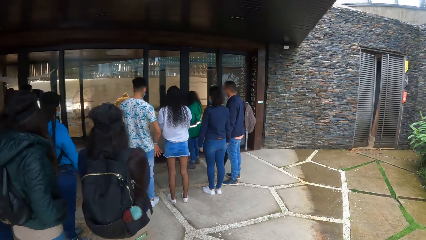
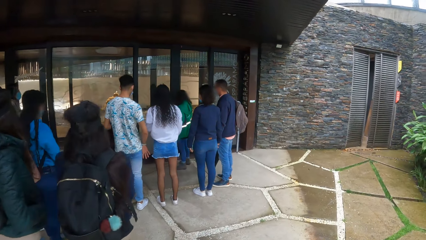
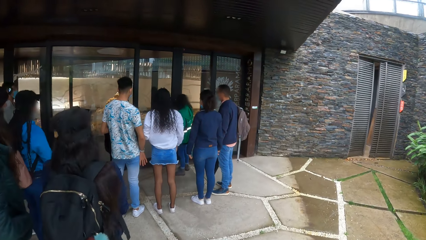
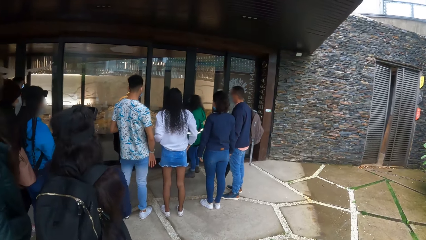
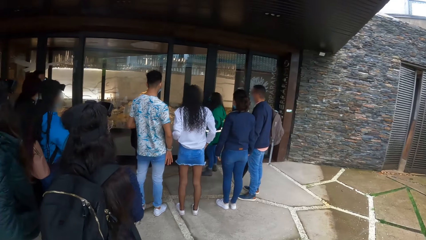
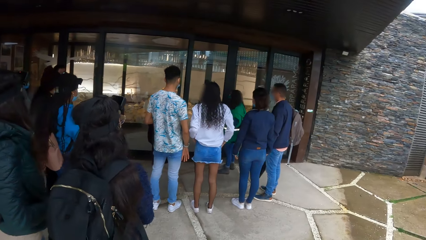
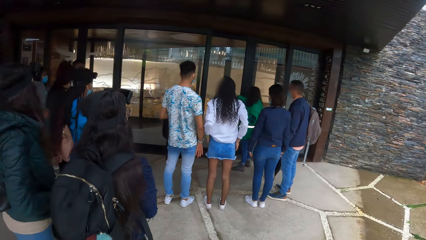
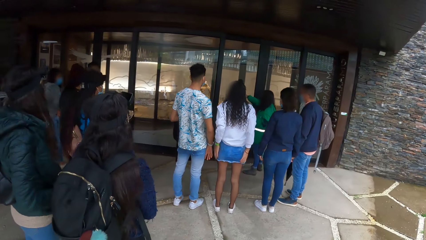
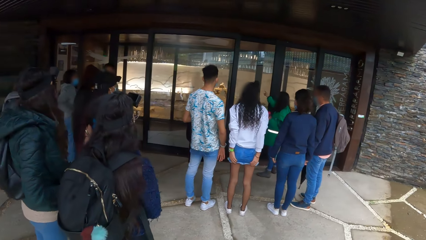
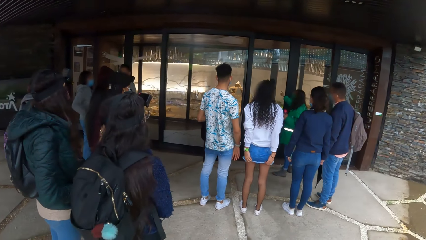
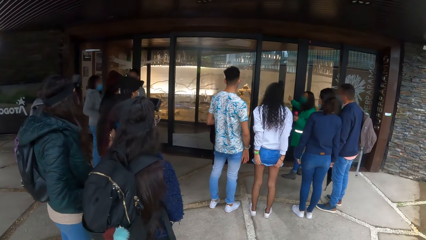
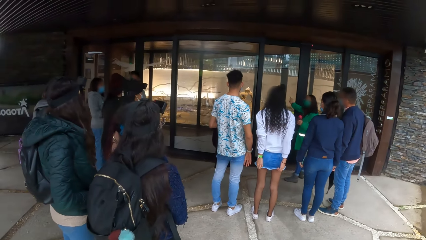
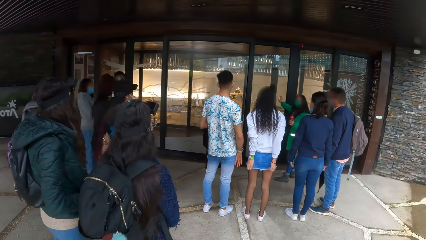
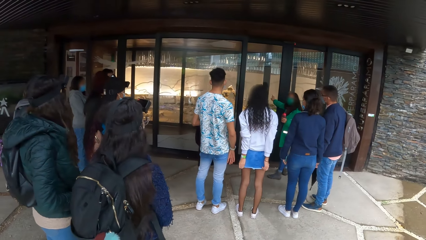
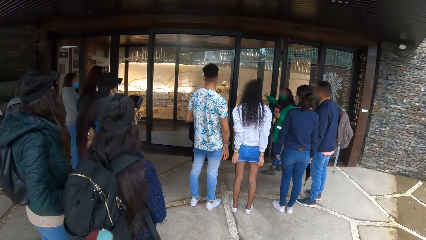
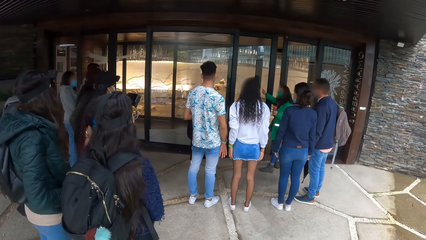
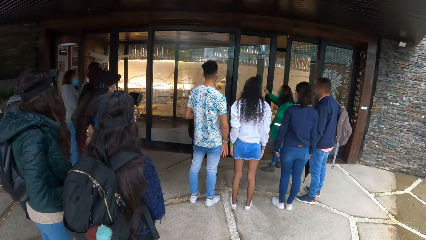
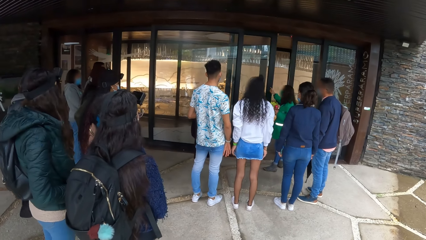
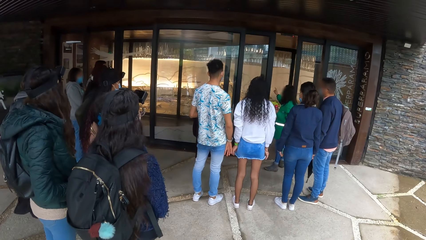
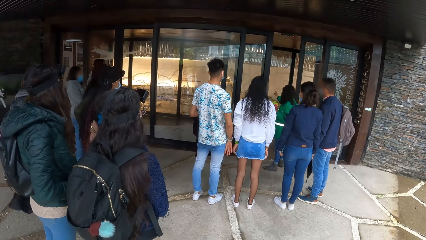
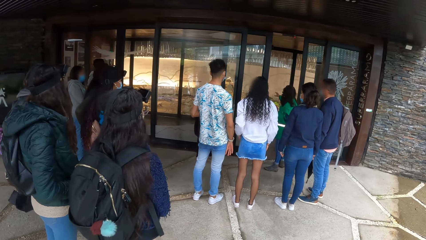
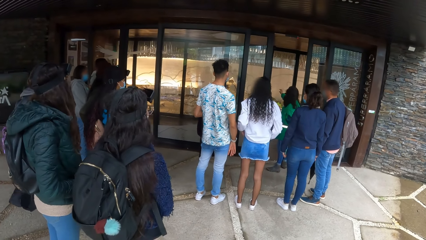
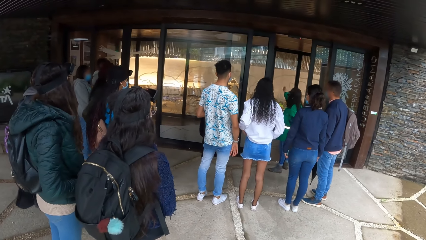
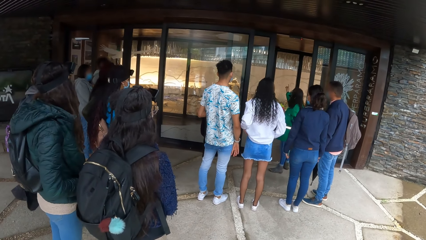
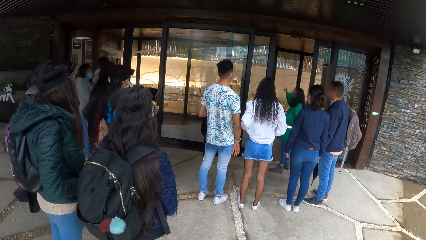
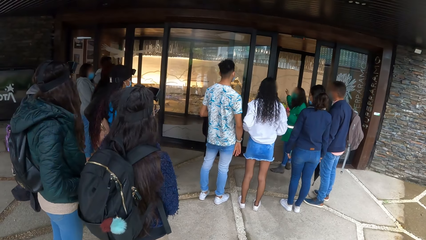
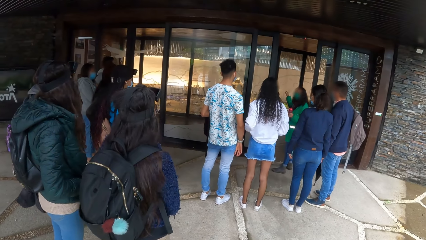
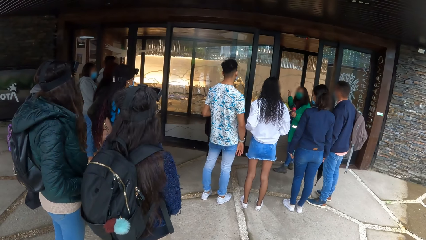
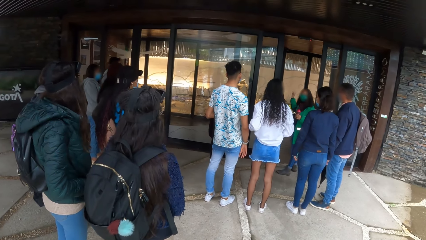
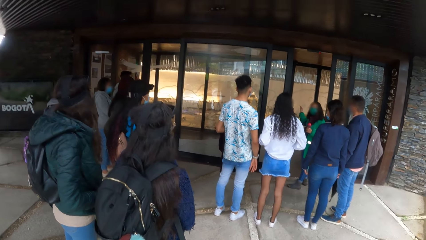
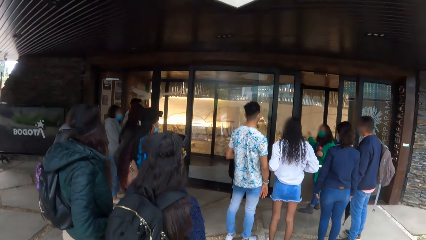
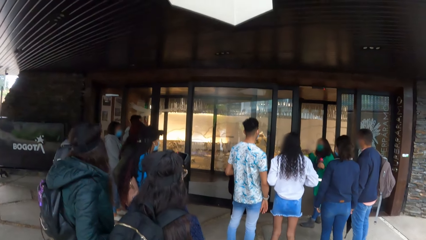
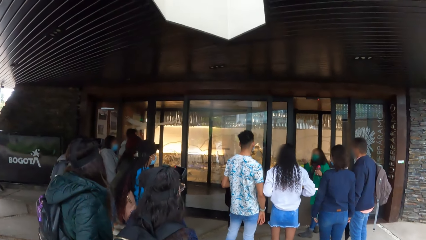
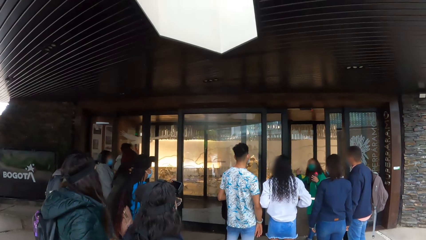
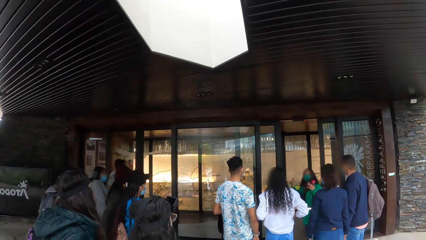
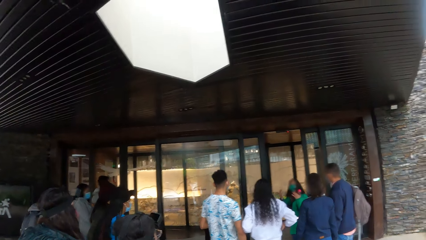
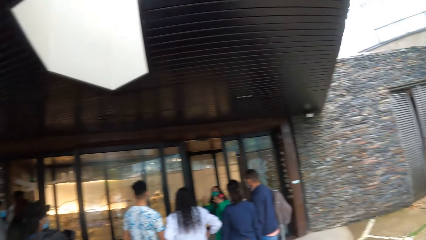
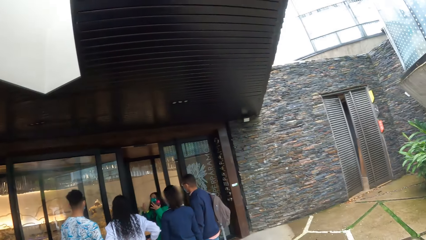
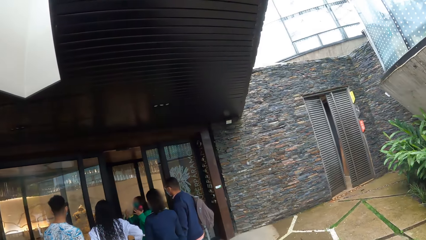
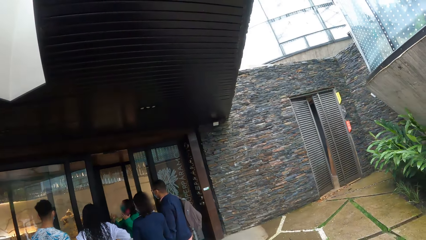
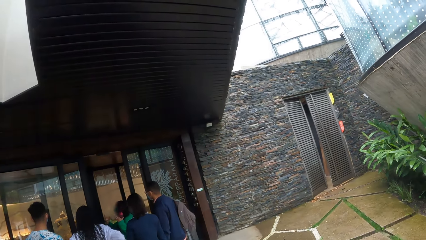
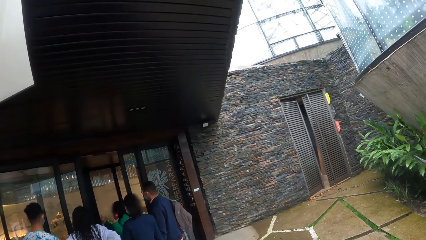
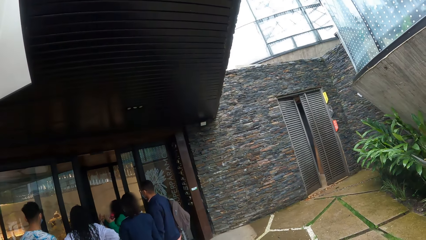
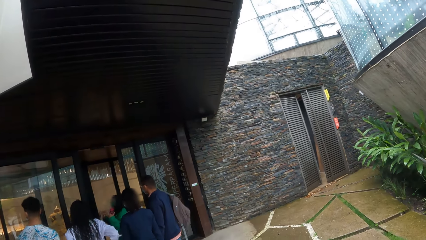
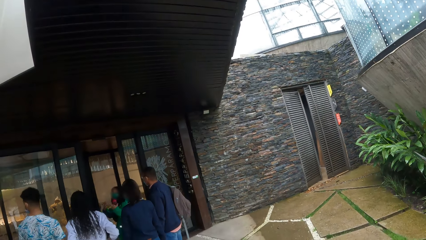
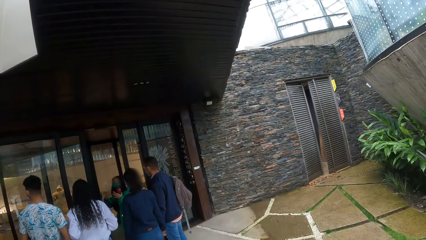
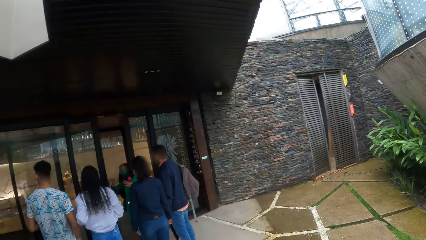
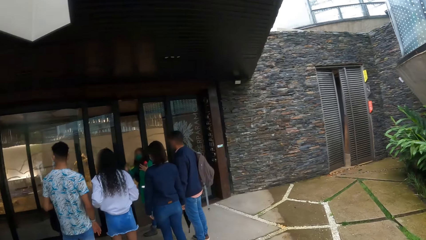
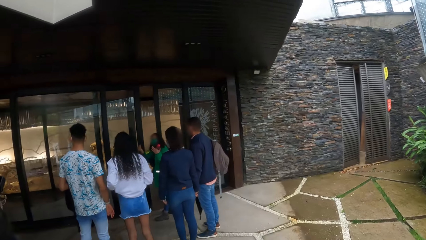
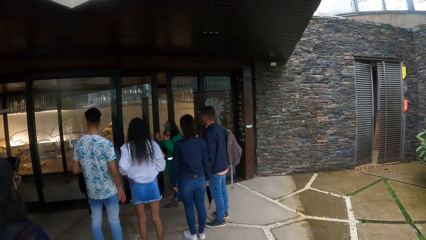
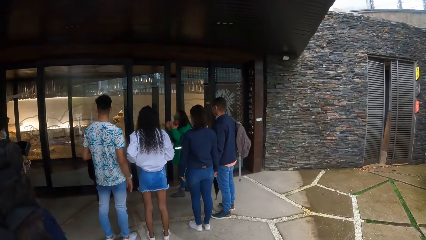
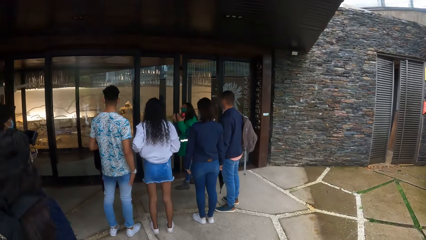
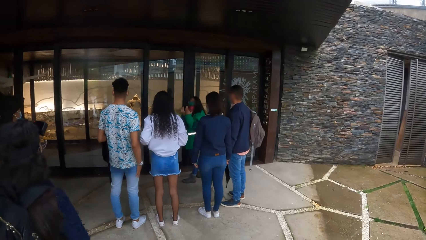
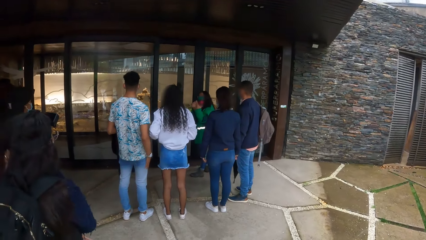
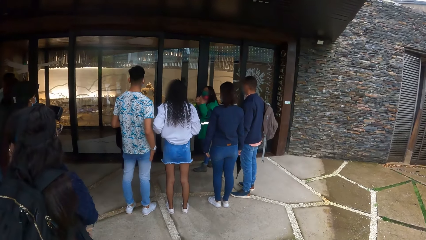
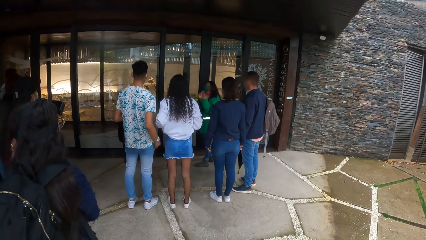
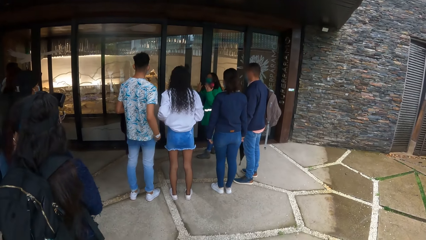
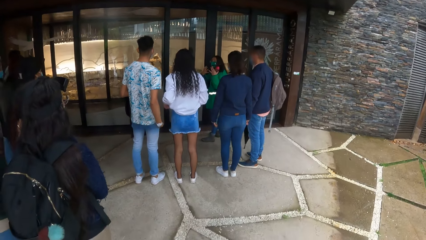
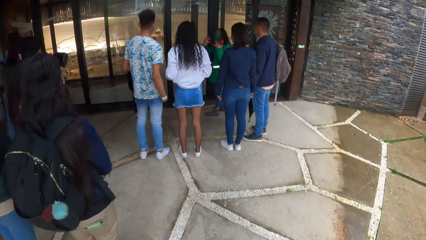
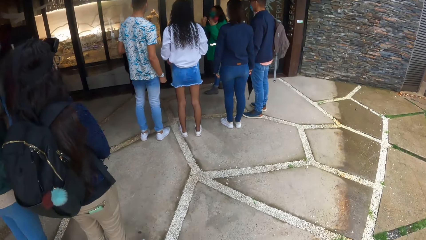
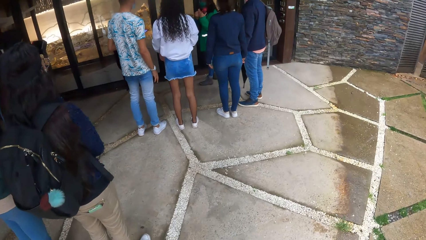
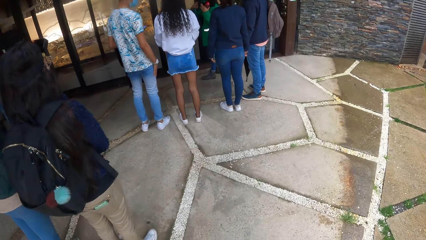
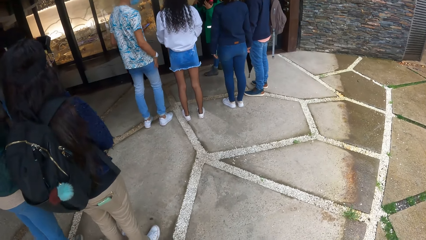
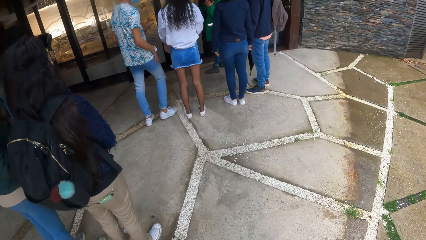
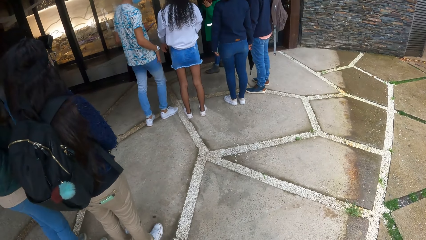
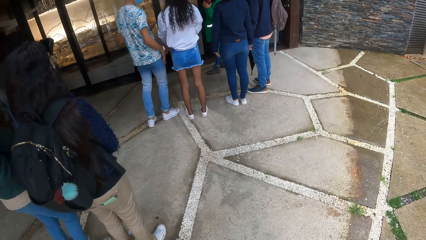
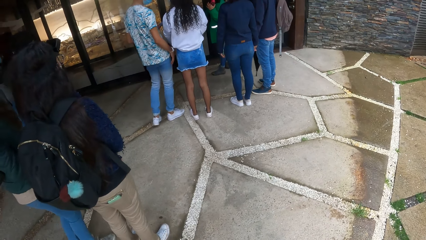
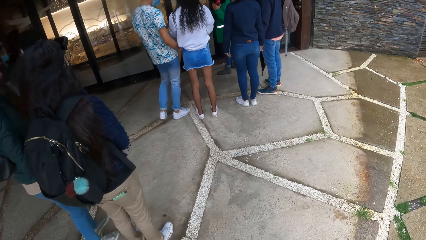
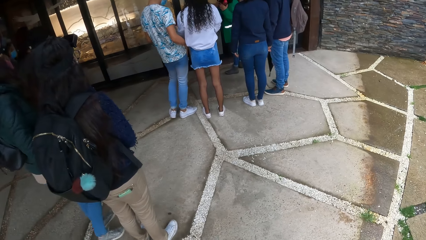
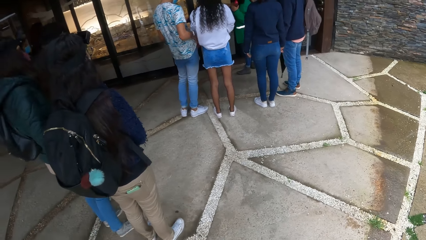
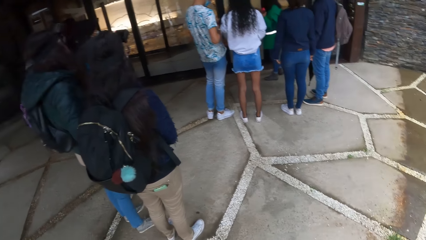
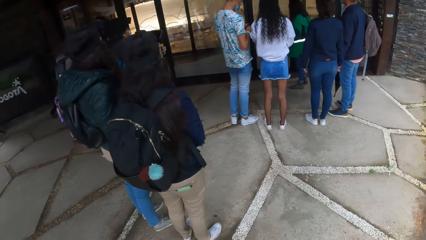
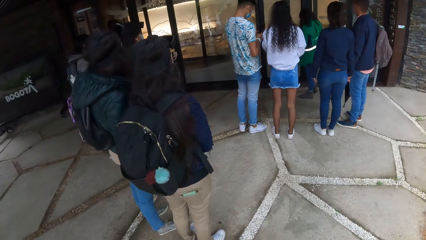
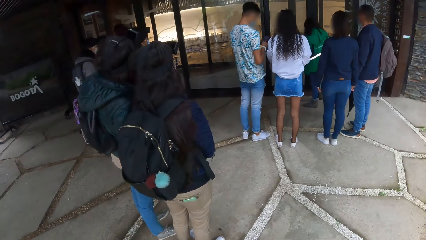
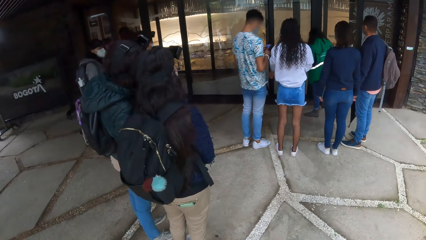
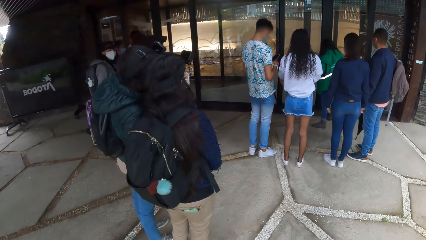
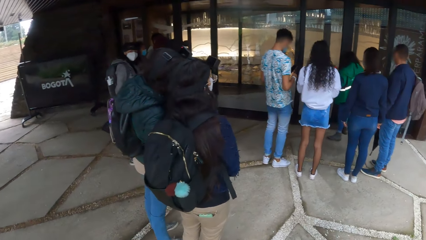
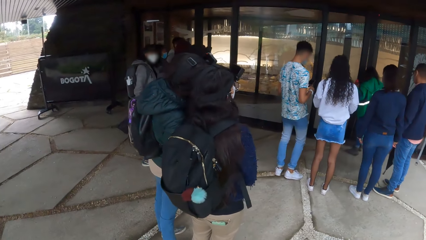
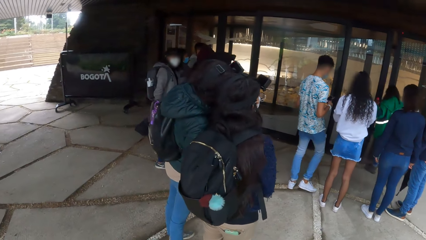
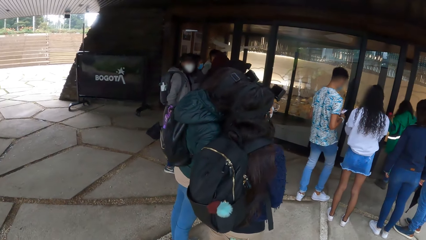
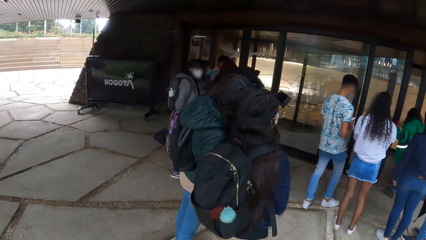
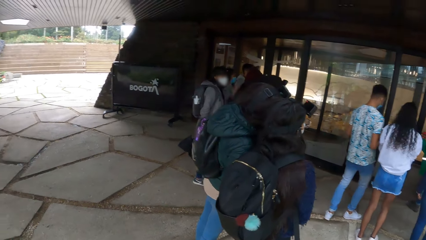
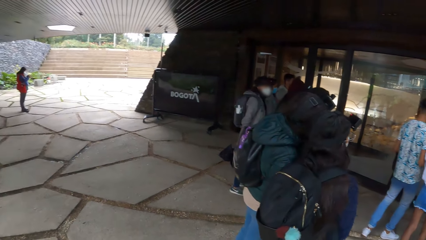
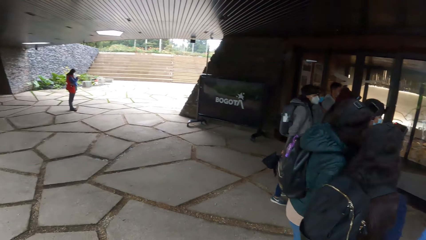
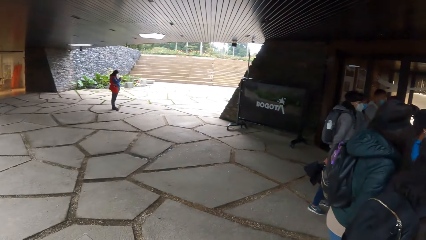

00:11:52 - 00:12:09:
The woman speaks to the camera wearer and a group of people standing.
